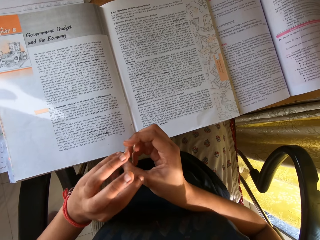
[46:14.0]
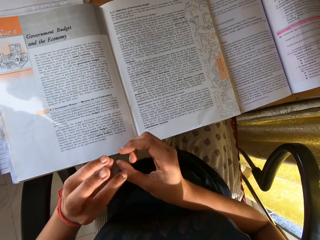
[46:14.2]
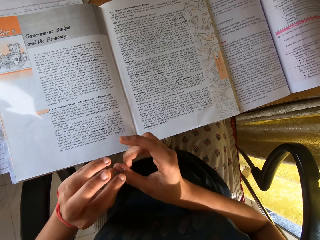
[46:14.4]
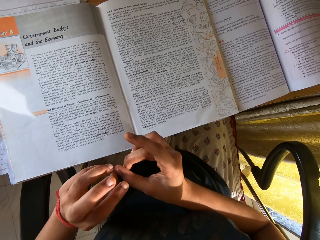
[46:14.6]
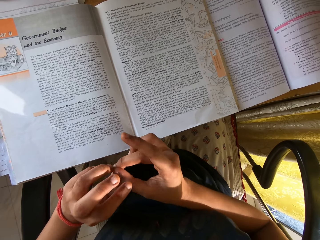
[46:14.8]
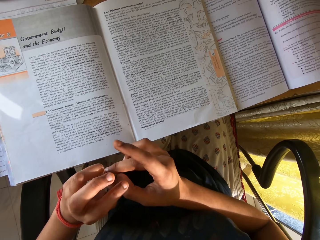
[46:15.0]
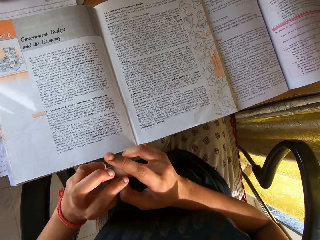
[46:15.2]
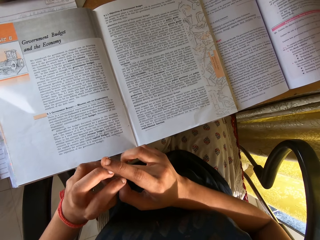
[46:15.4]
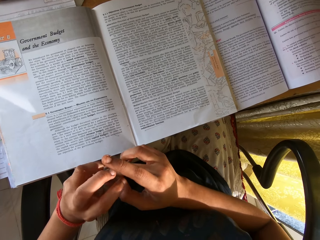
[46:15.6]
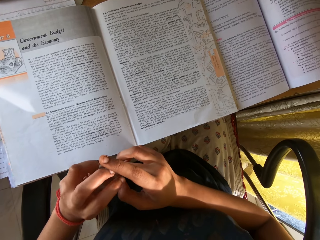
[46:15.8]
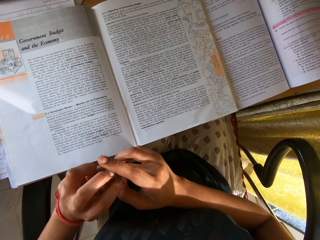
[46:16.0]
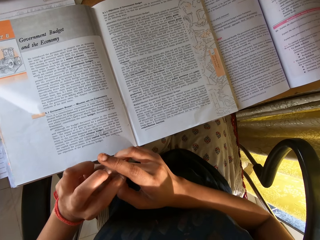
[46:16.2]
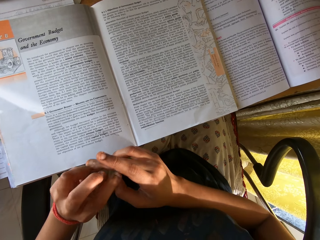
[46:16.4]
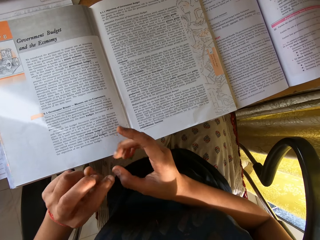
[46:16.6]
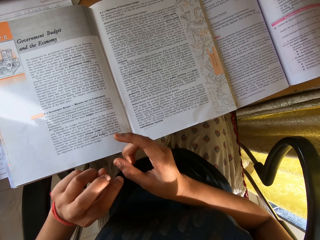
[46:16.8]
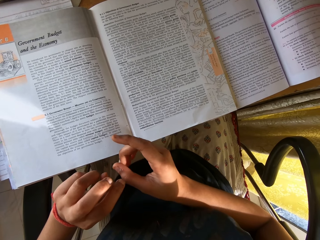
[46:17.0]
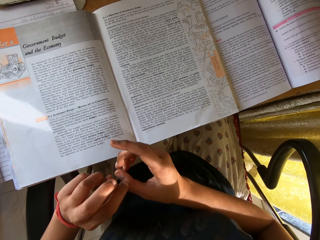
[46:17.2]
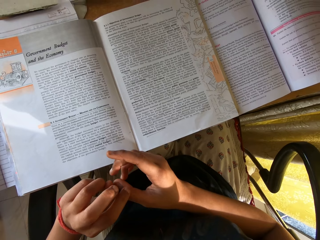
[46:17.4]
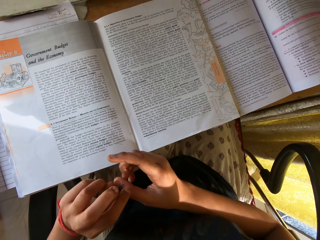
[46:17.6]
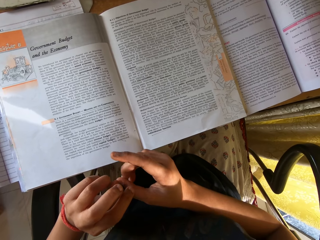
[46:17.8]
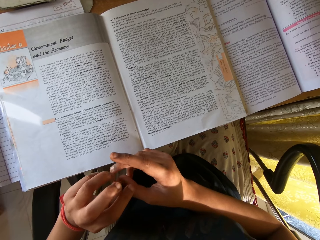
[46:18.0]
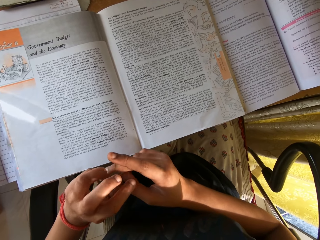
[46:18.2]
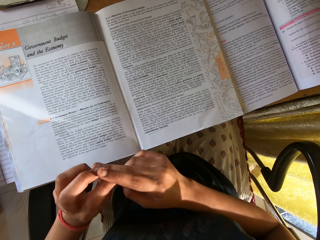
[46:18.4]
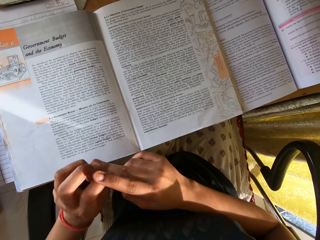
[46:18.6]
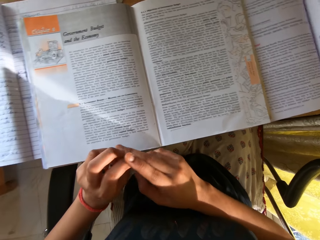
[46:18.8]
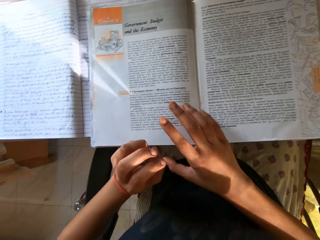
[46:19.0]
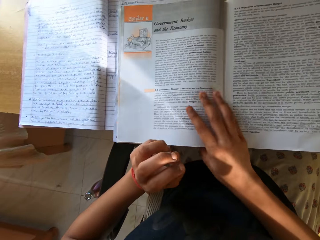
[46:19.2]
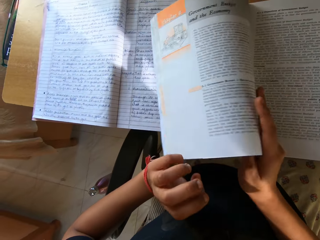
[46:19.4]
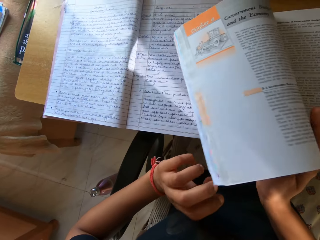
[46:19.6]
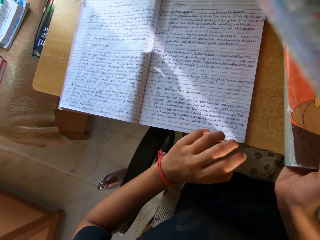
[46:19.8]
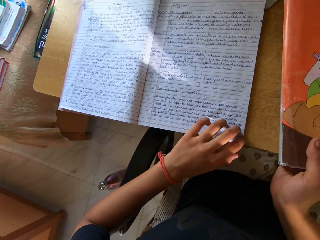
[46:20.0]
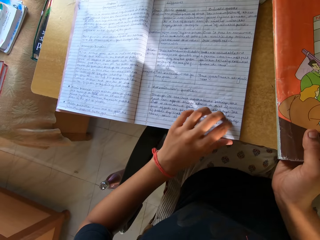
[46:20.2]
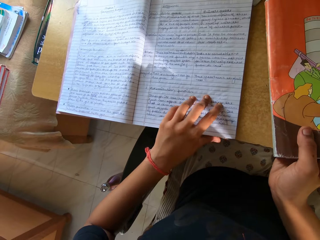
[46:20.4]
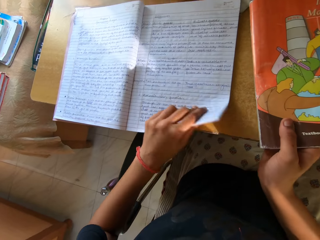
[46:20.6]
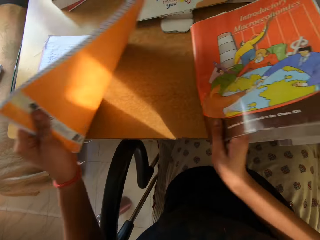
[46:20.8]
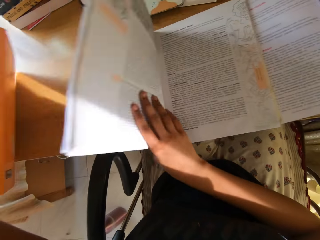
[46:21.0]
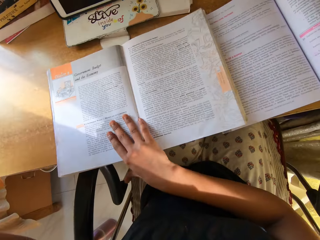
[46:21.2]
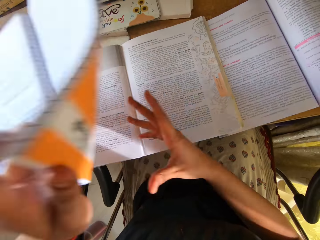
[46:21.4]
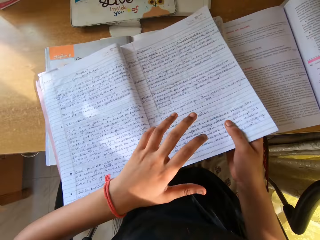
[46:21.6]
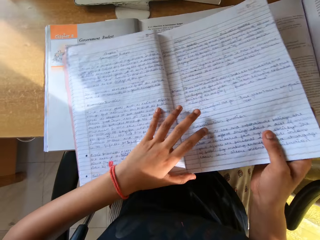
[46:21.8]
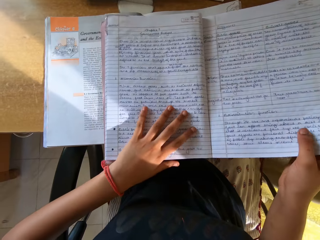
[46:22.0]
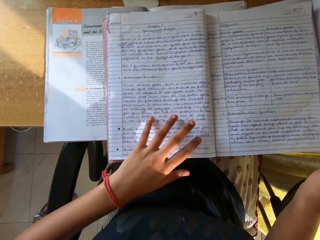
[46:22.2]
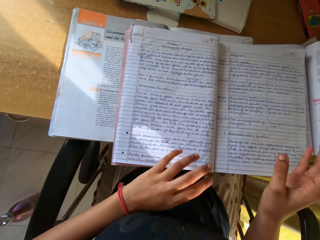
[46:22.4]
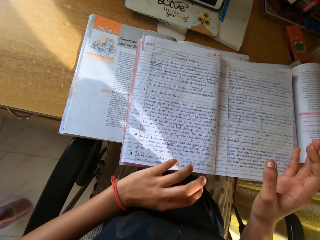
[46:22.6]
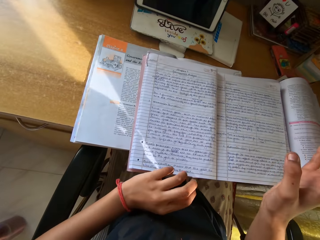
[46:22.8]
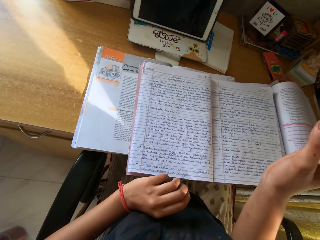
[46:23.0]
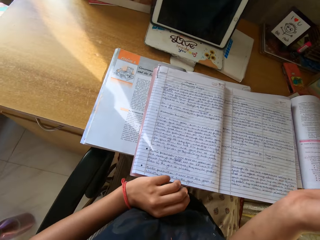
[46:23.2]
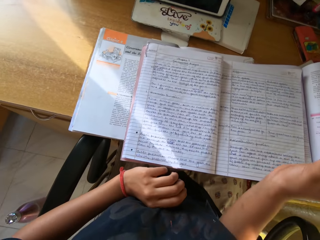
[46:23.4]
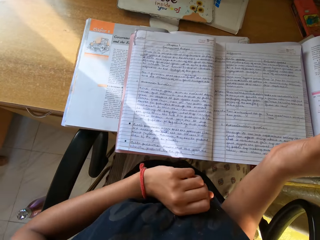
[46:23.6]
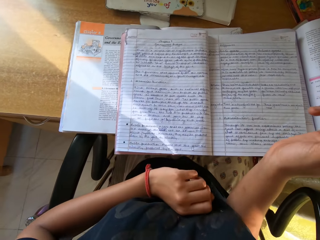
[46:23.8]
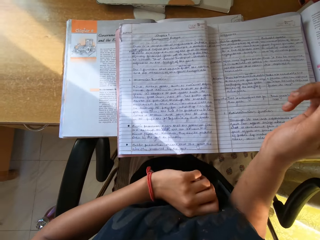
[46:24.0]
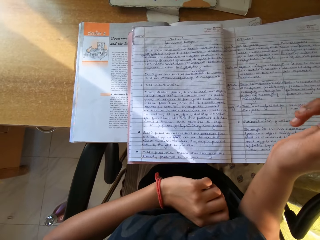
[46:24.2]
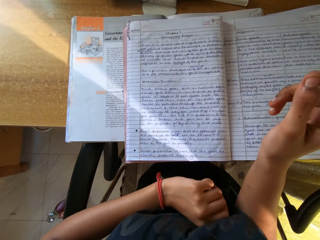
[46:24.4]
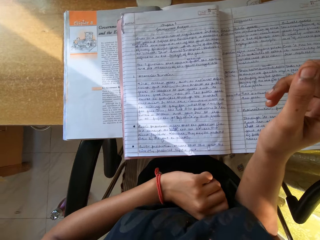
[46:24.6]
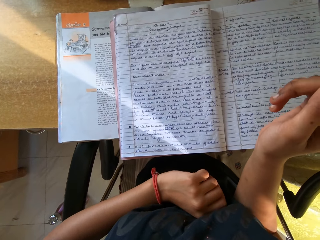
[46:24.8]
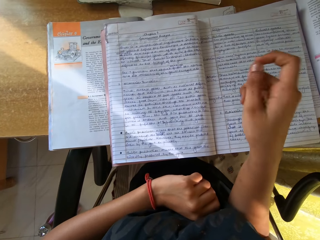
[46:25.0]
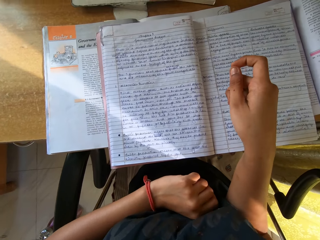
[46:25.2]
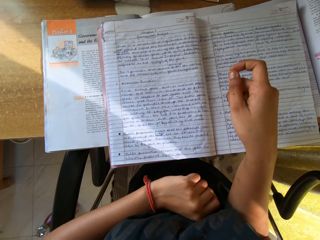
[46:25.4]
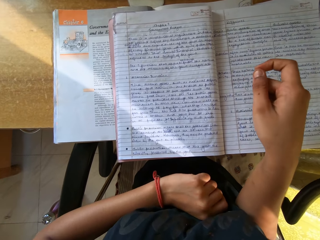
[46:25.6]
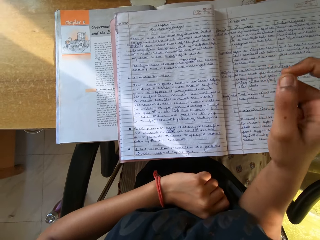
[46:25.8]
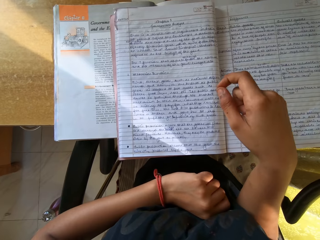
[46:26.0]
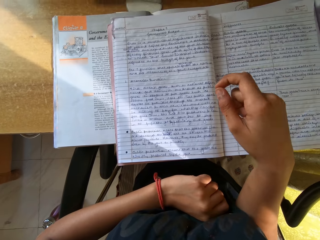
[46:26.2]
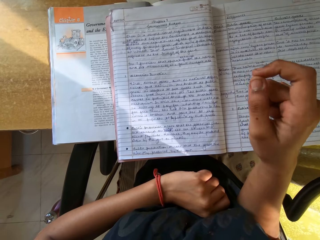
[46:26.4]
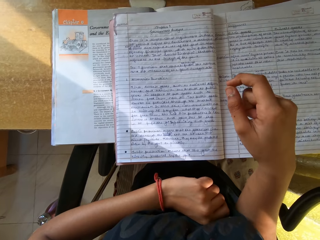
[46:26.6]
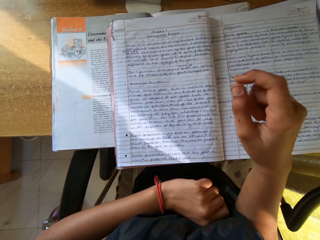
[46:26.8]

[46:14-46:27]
The camera wearer counts fingers. They read a book. They lift the textbook. They lift an exercise book. They pick up the exercise book. They drop a textbook page. They drop the exercise book on the textbook. They read the exercise book.

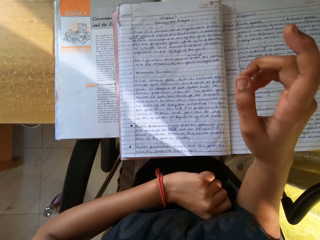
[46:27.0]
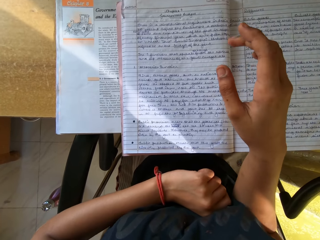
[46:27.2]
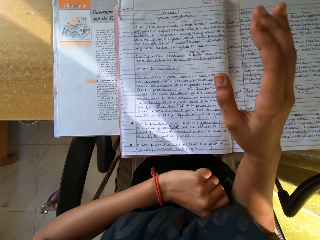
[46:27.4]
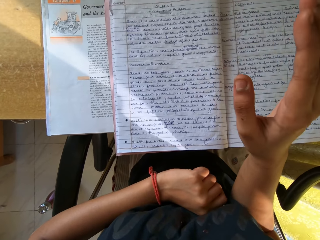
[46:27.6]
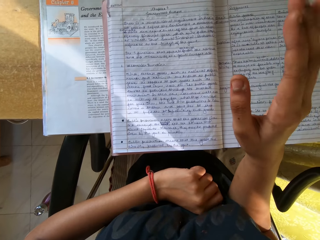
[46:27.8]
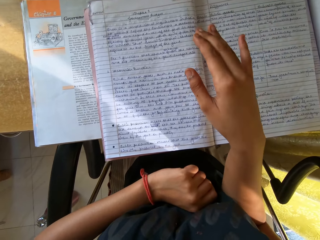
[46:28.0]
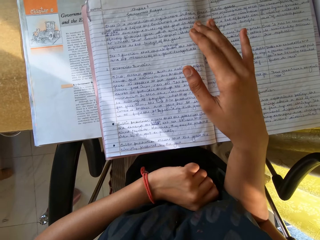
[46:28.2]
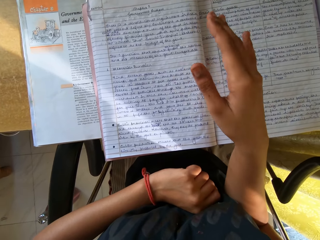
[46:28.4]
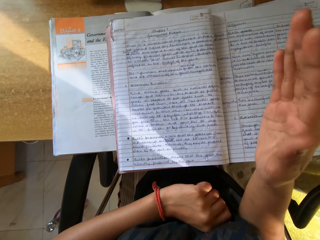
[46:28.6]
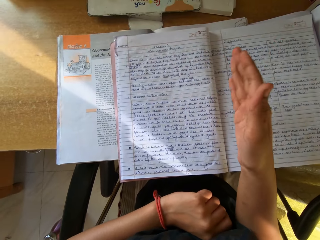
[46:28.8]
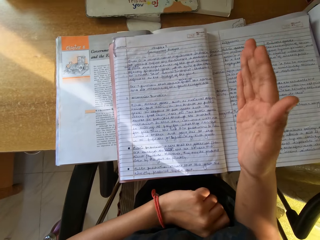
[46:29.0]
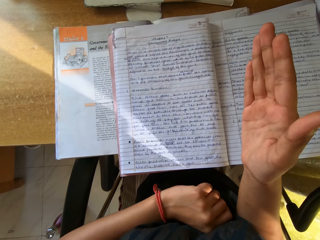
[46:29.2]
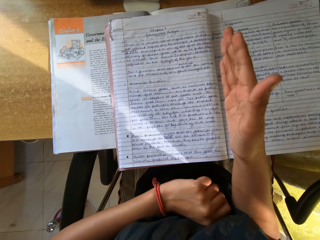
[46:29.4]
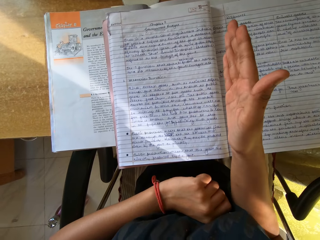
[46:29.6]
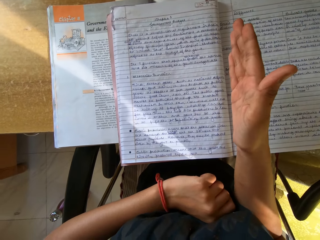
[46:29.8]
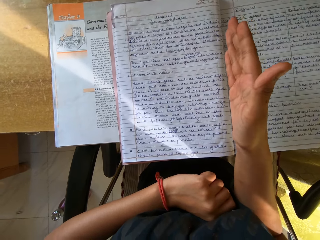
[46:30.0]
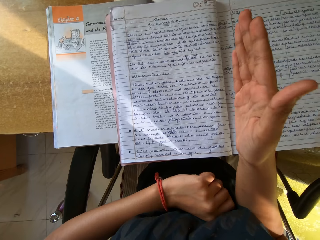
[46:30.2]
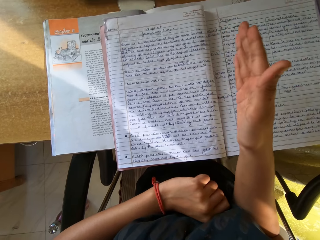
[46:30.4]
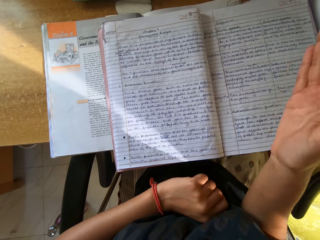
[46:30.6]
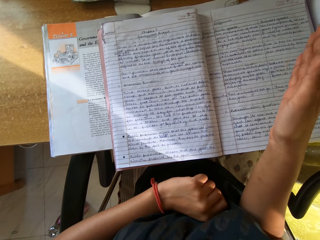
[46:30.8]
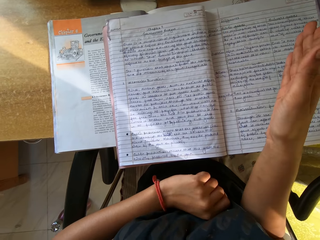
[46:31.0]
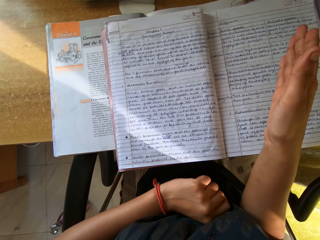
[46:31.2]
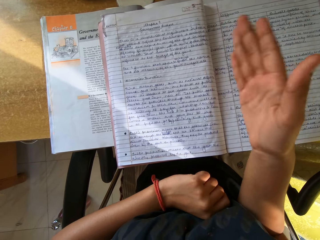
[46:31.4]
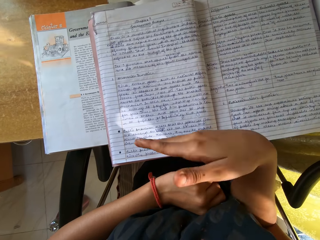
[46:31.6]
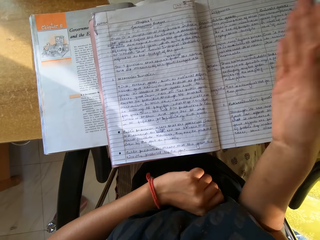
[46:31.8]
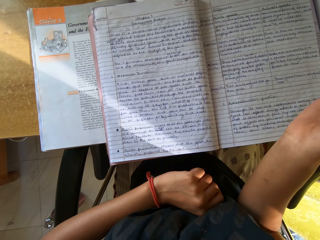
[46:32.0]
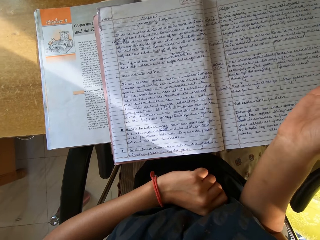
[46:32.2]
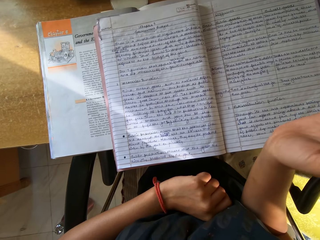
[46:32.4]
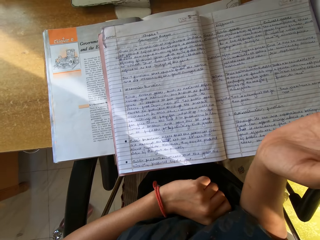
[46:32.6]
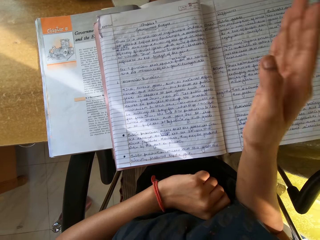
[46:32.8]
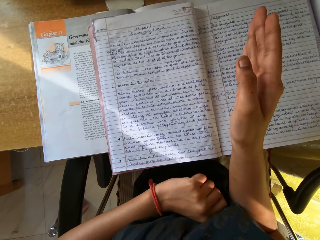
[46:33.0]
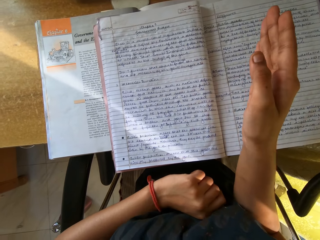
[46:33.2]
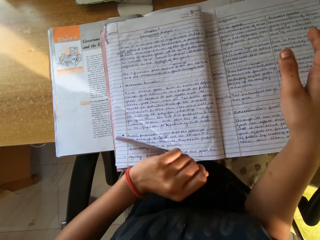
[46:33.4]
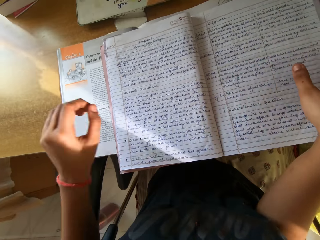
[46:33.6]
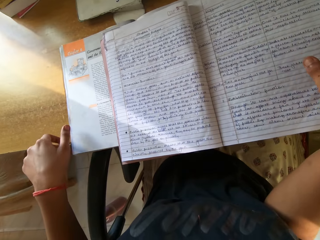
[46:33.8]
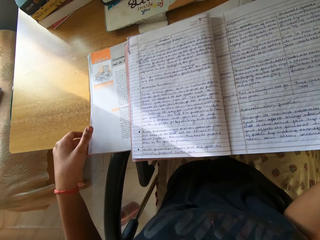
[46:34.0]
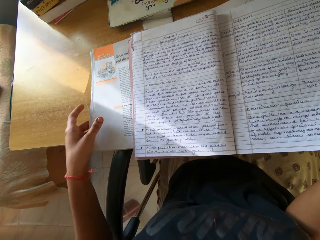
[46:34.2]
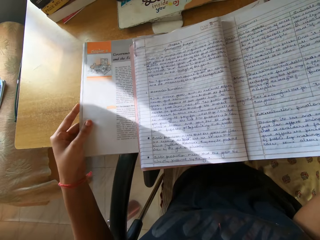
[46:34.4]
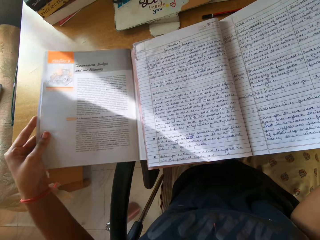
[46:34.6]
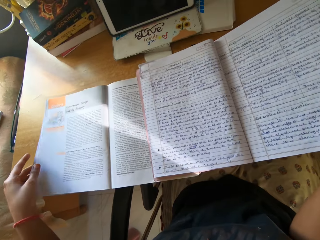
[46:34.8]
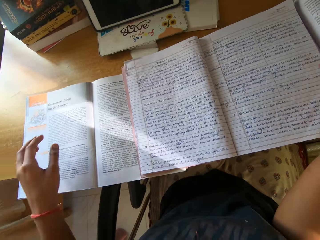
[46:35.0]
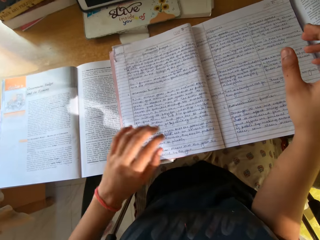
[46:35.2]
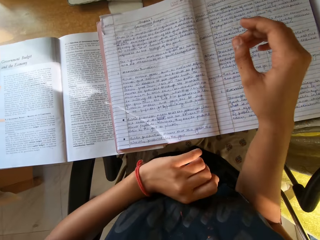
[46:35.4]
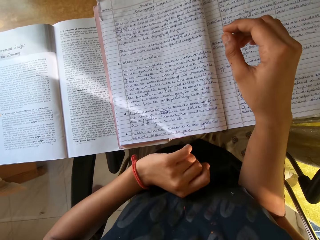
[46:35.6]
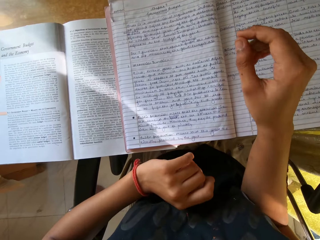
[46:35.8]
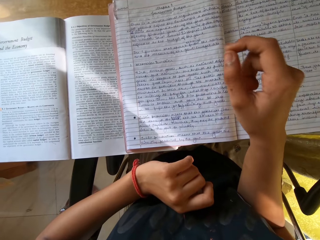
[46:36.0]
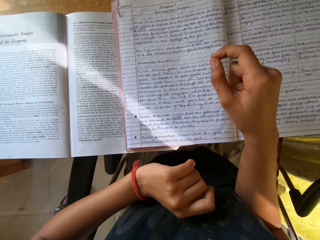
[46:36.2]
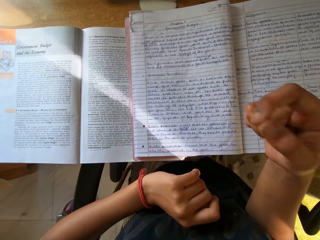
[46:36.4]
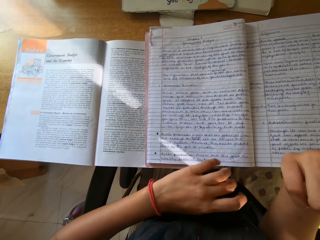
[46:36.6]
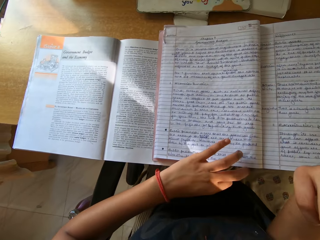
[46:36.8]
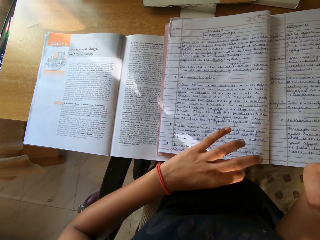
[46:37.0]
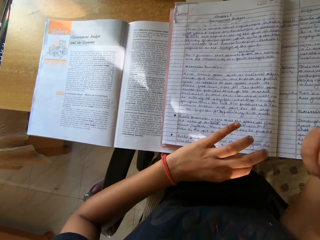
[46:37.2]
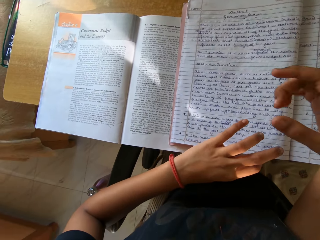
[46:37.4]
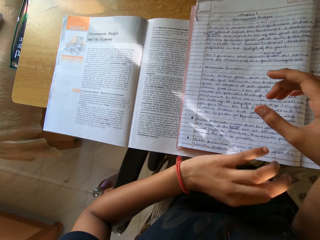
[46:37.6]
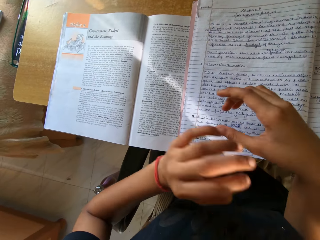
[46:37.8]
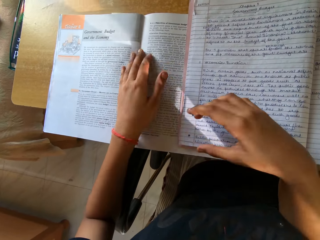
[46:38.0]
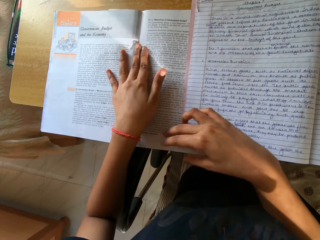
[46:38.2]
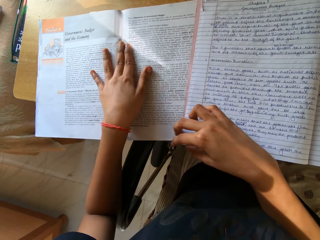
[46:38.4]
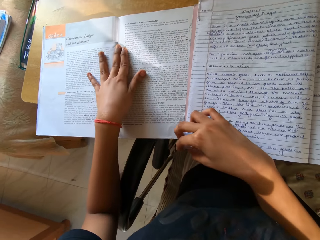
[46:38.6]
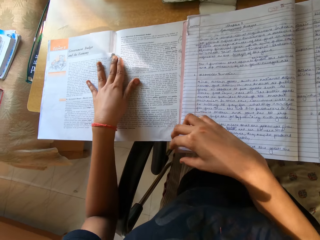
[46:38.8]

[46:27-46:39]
The camera wearer makes a gesture. They read the exercise book. They pull the textbook. They read the exercise book. They move the textbook.
